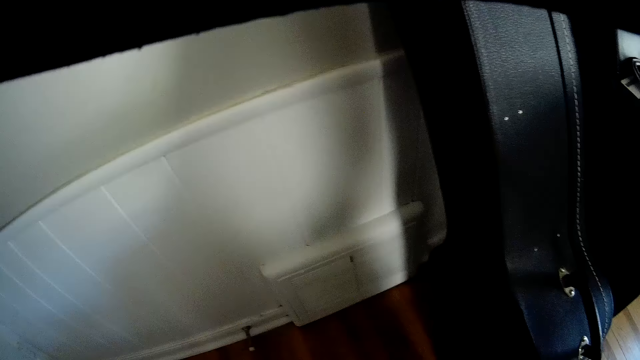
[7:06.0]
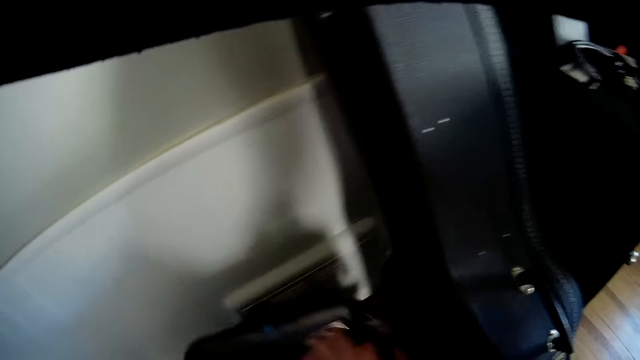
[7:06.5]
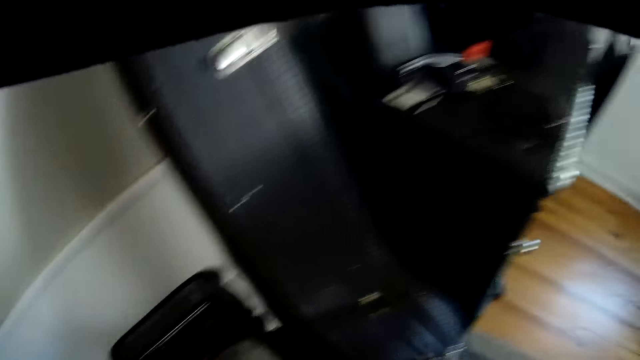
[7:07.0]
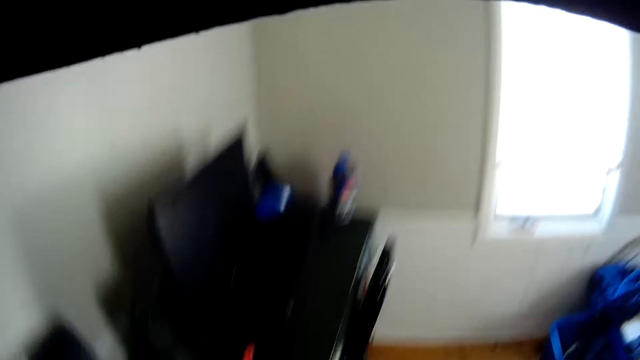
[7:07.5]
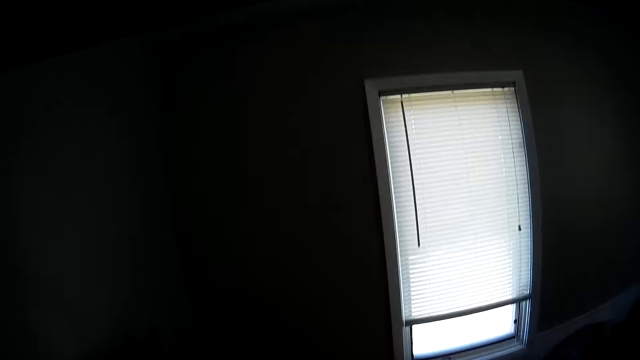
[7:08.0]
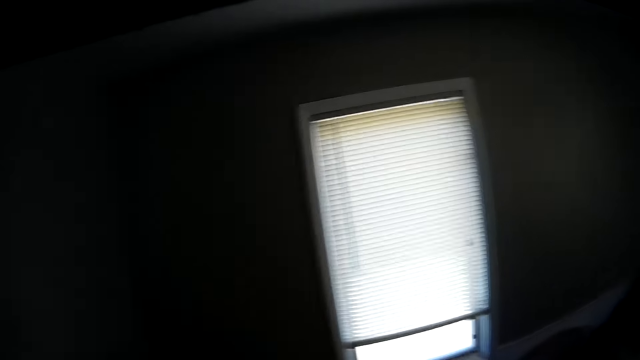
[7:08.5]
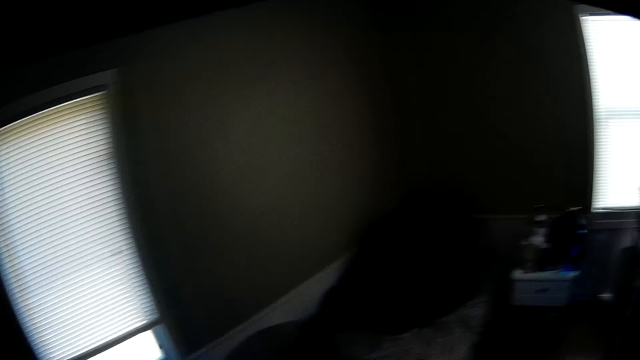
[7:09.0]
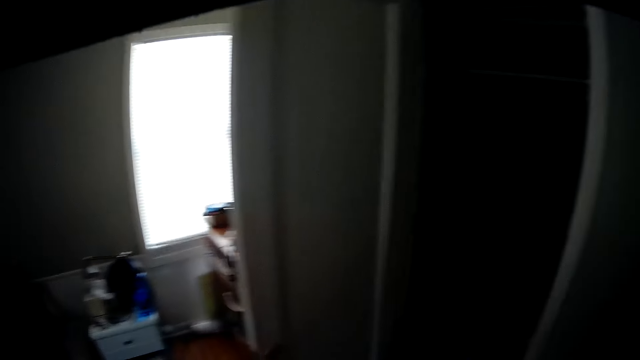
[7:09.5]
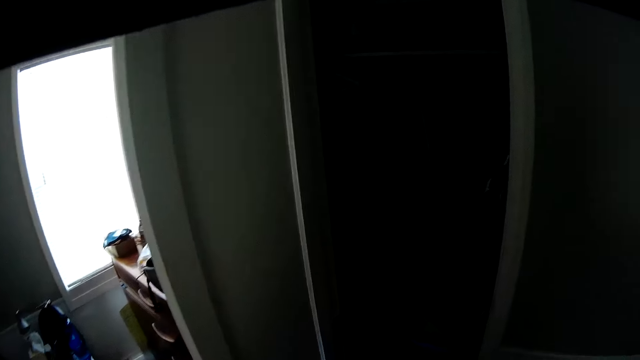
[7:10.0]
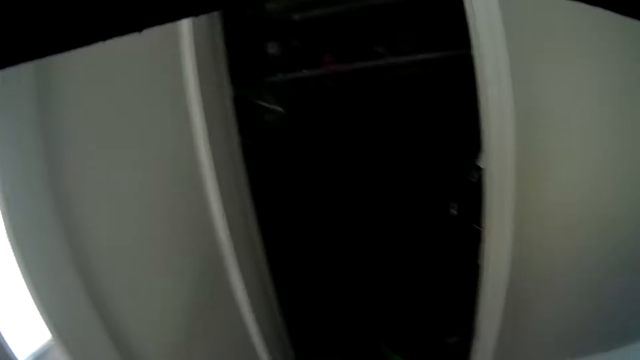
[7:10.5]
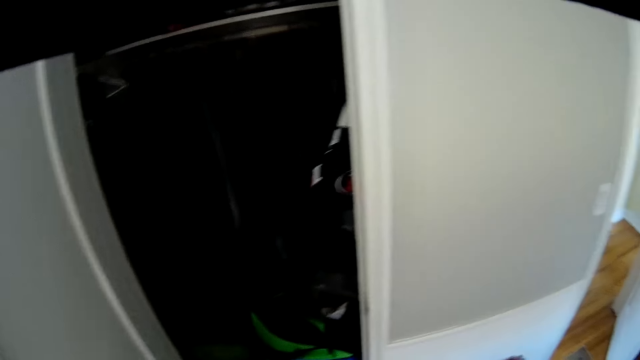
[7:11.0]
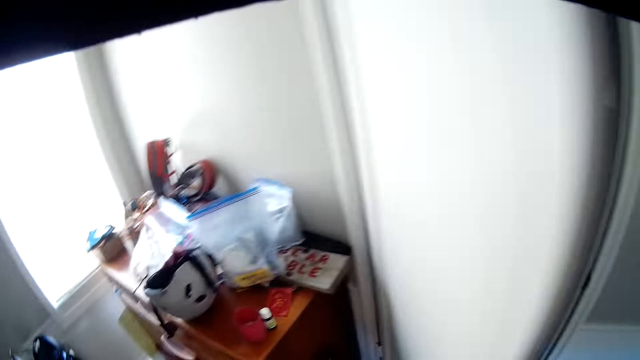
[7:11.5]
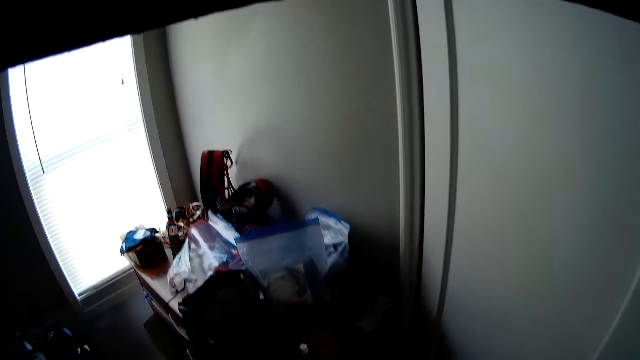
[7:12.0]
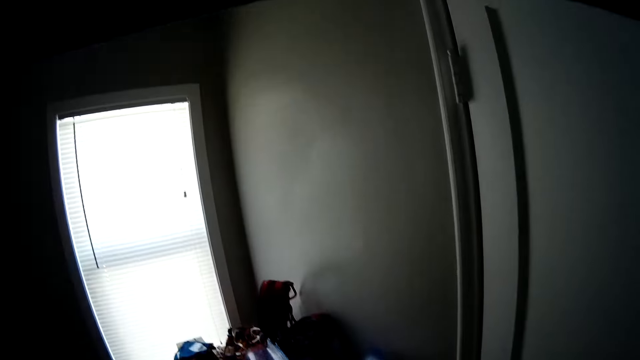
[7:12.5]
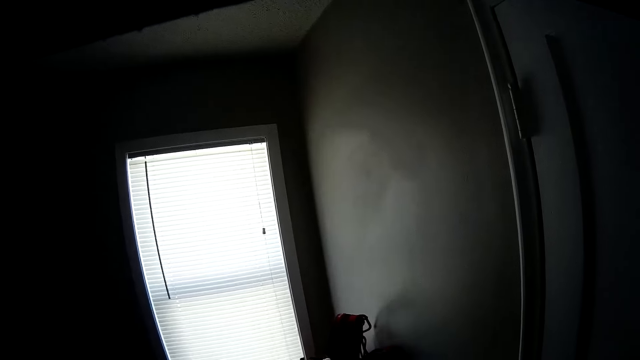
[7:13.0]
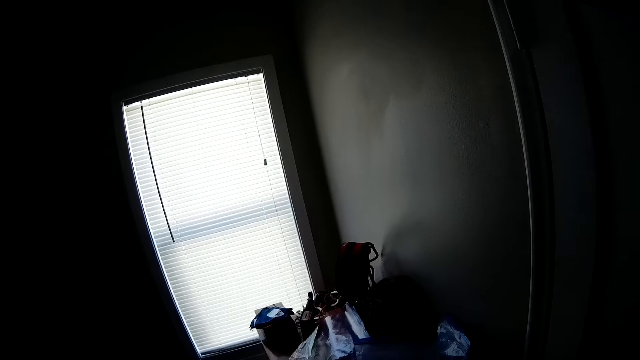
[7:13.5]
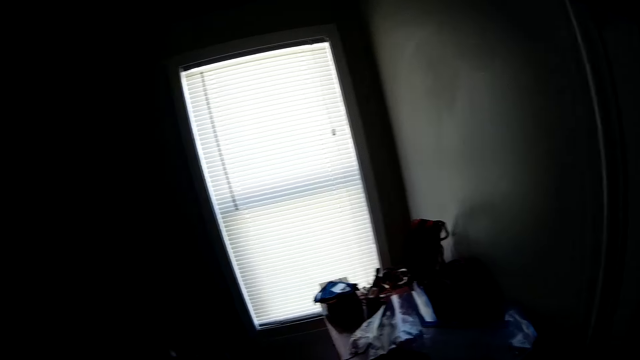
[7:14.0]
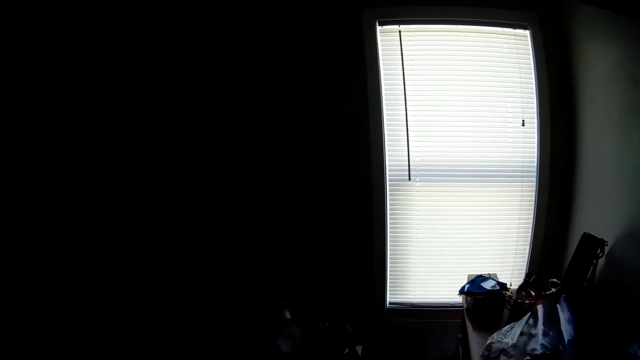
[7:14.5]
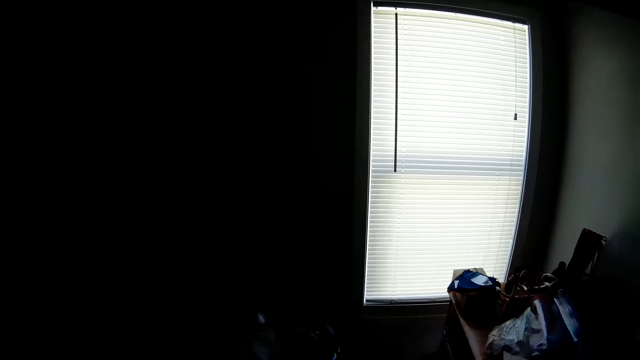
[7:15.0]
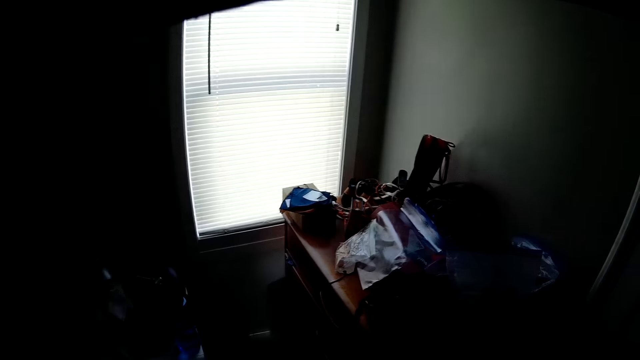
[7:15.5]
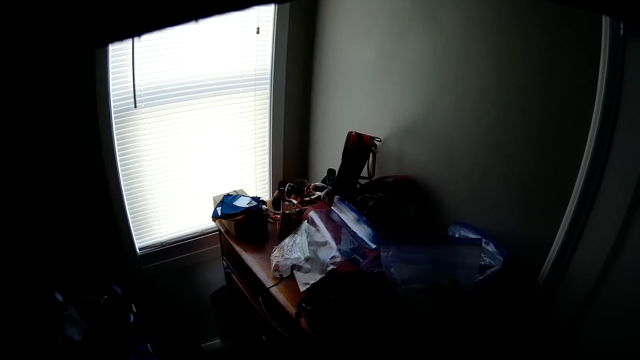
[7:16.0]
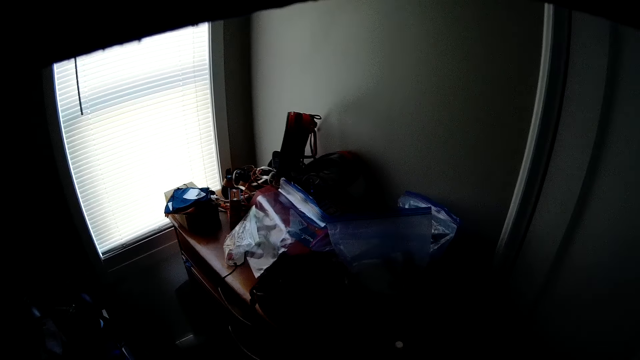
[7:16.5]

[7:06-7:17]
The camera wearer puts something down. They walk in the room. They close a wardrobe door.

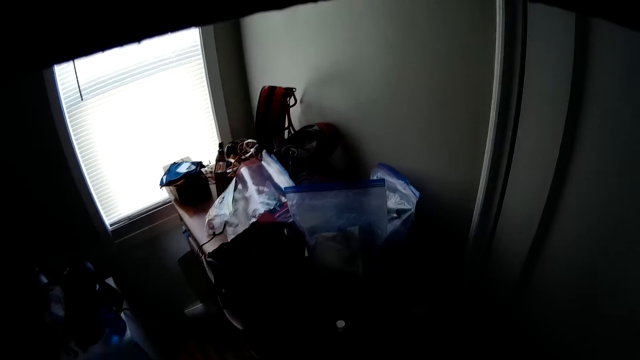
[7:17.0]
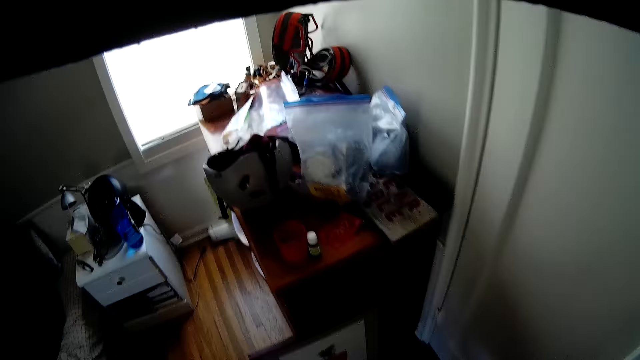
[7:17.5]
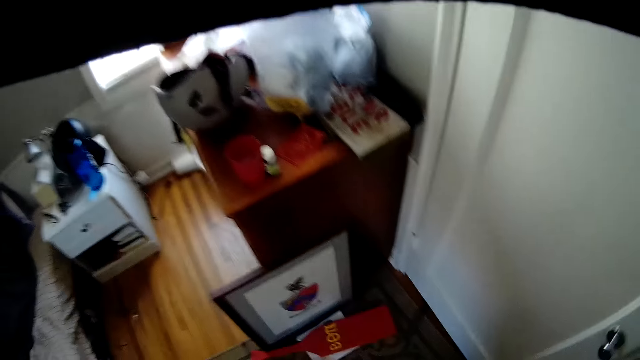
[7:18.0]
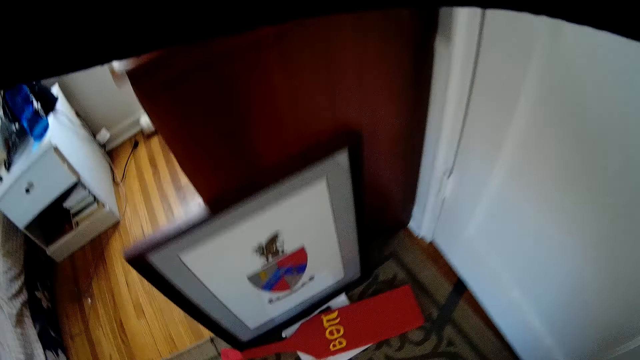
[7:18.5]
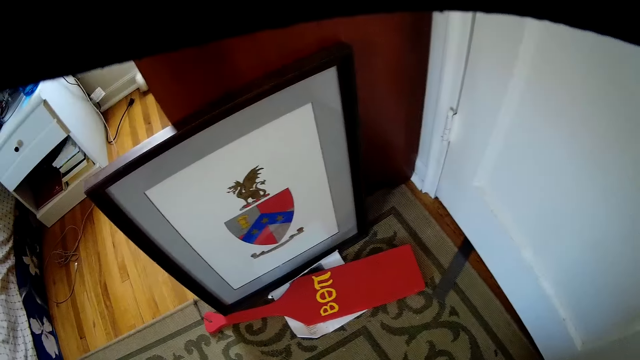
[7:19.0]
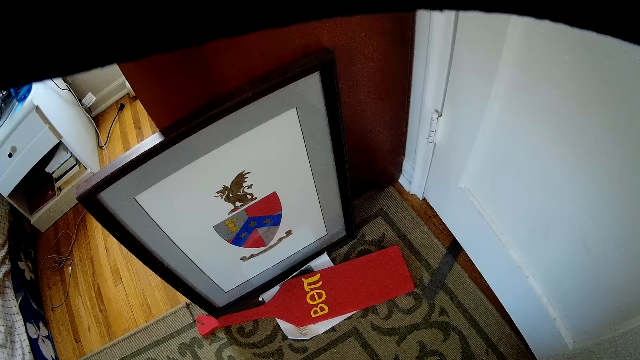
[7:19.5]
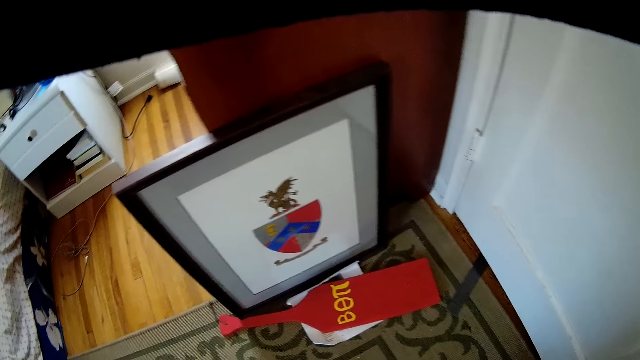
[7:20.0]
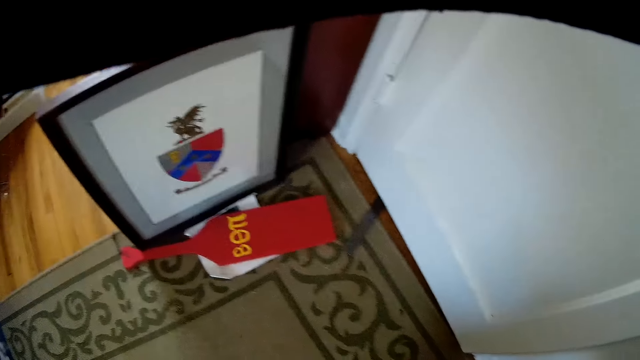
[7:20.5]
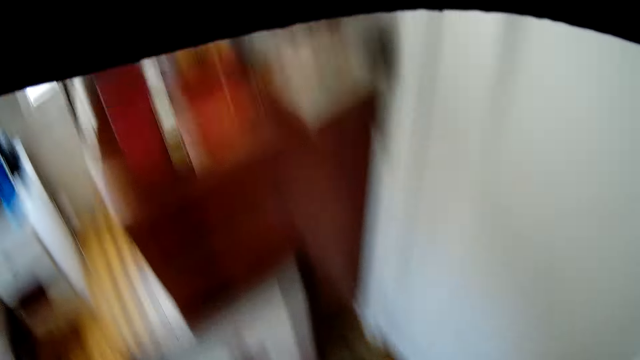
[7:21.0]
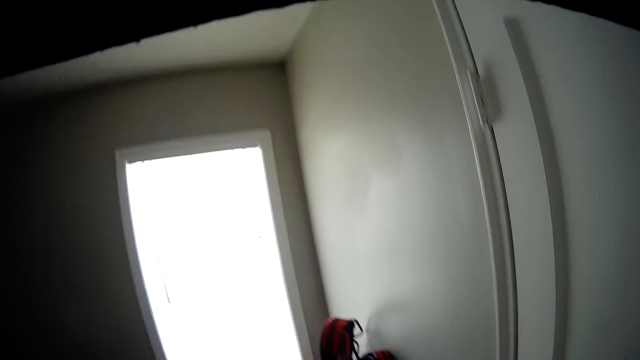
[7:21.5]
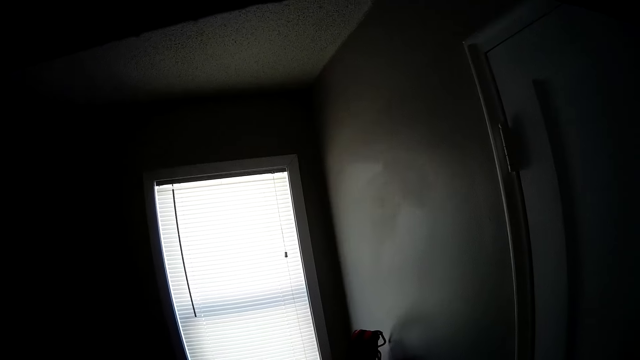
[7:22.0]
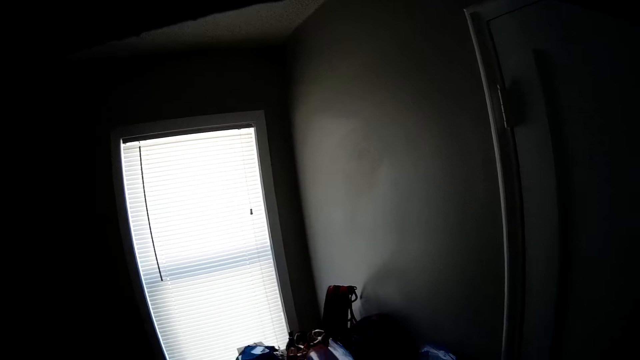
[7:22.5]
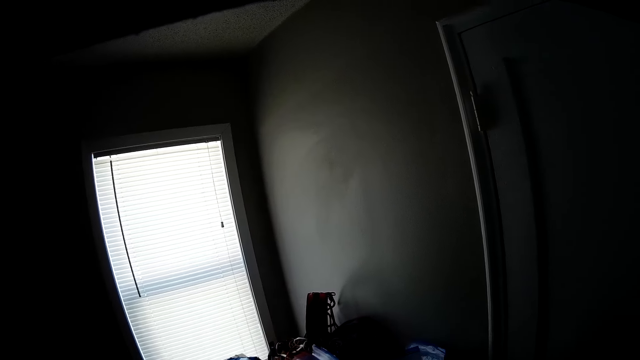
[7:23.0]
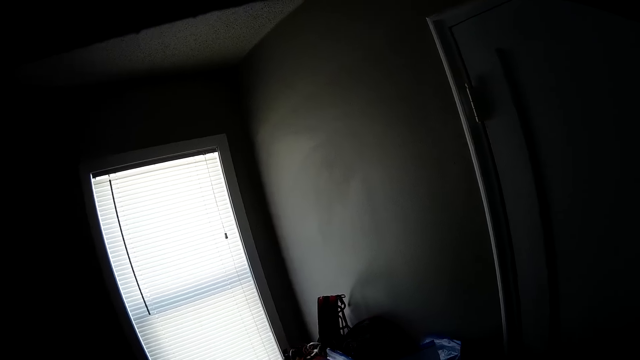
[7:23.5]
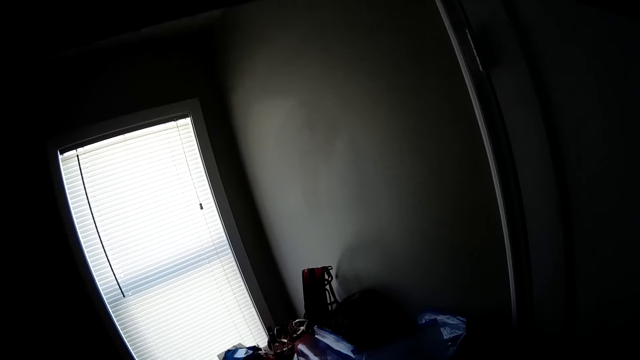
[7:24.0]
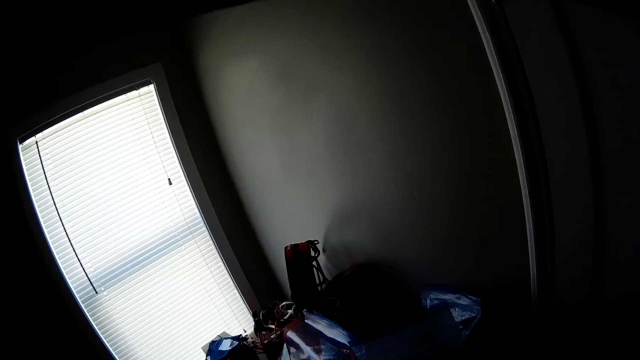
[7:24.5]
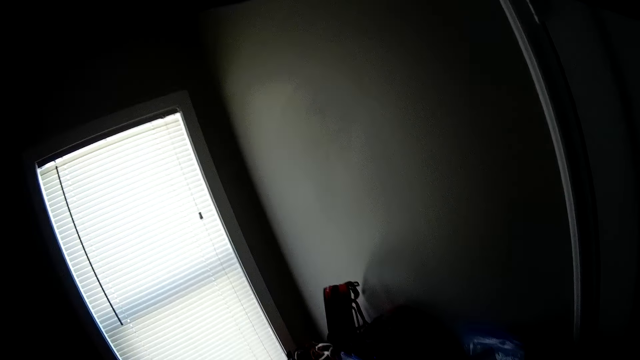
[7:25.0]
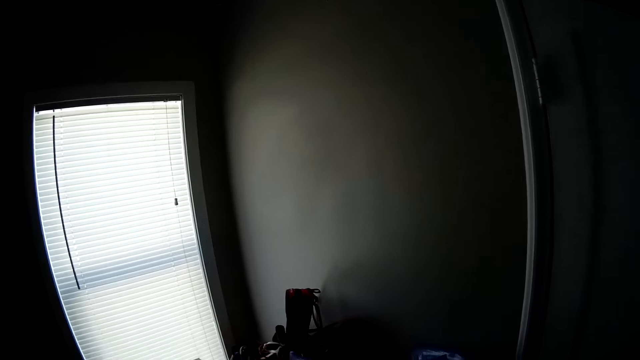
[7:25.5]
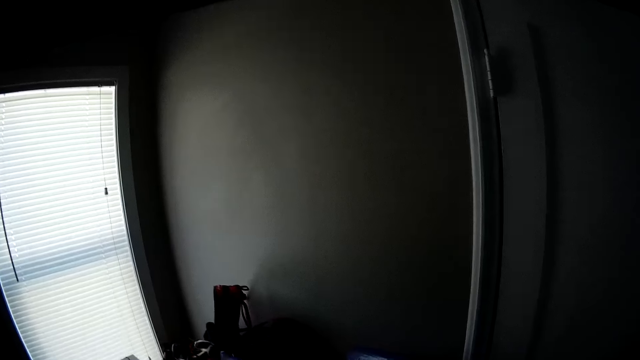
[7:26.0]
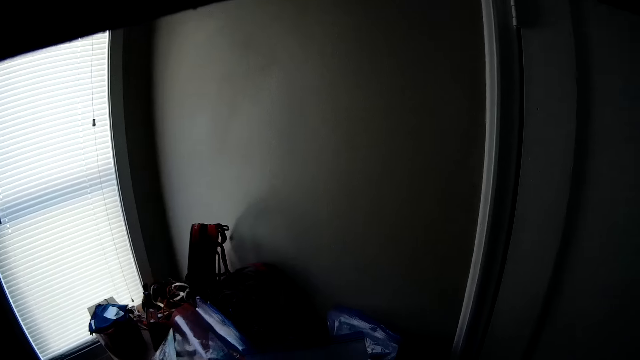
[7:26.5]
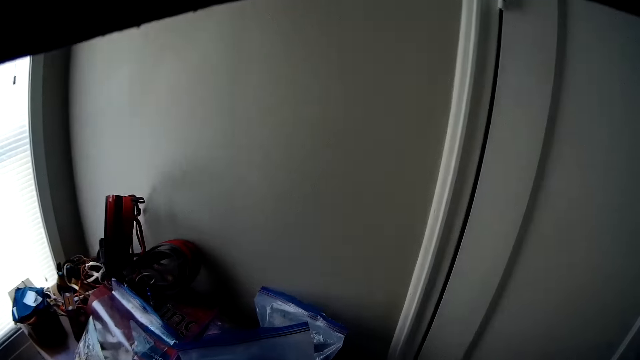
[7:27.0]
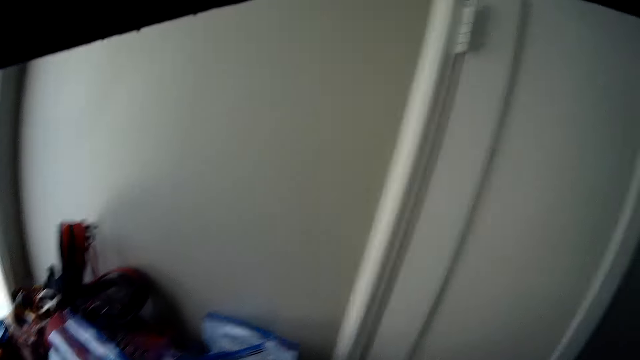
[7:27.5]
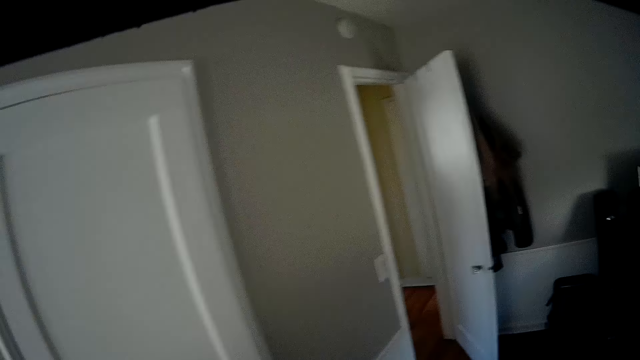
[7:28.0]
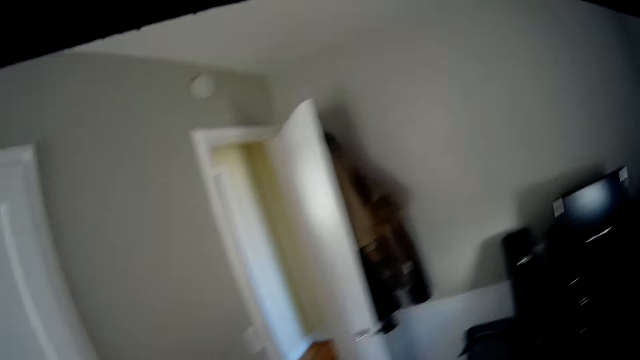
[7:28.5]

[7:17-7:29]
The camera wearer stares at an art. They look around the room.
